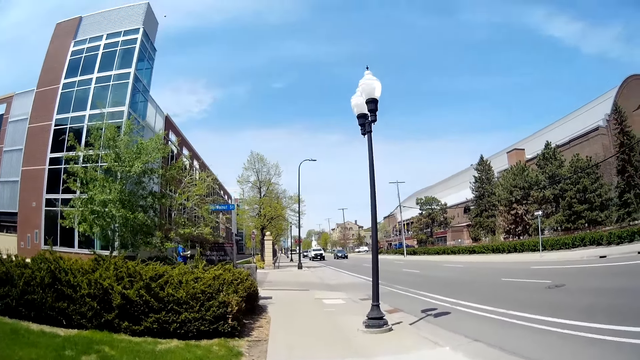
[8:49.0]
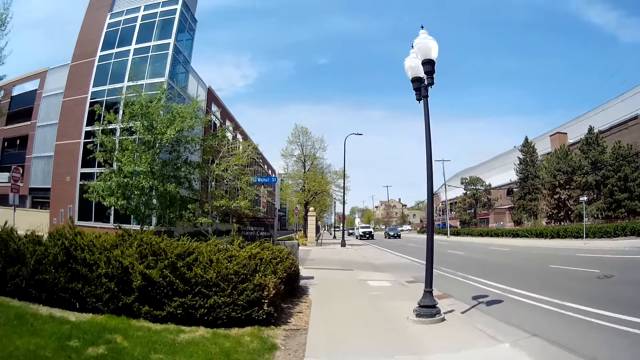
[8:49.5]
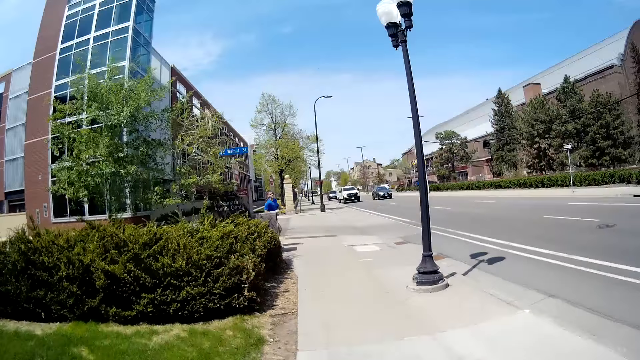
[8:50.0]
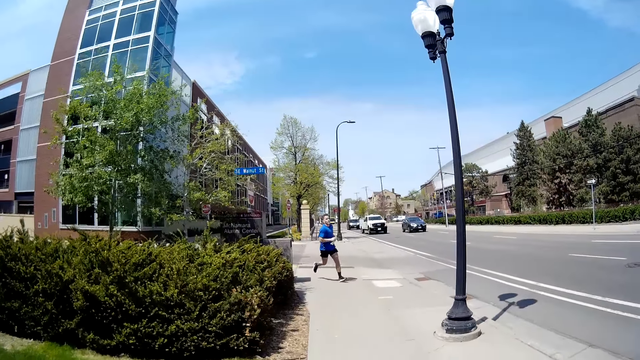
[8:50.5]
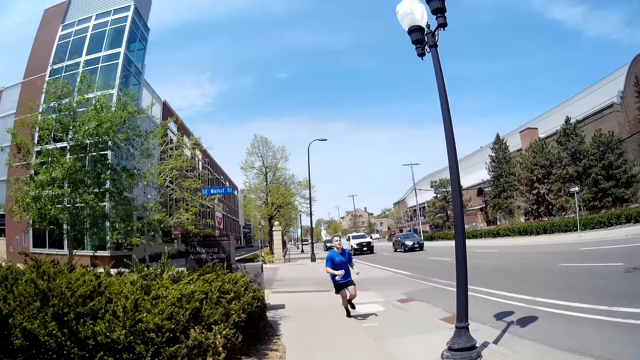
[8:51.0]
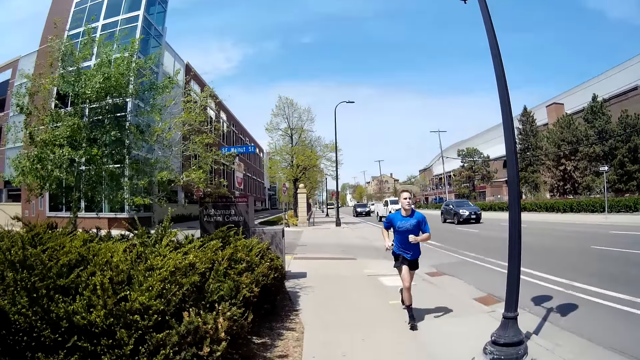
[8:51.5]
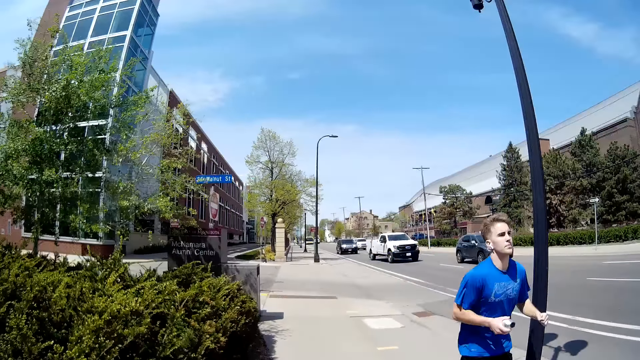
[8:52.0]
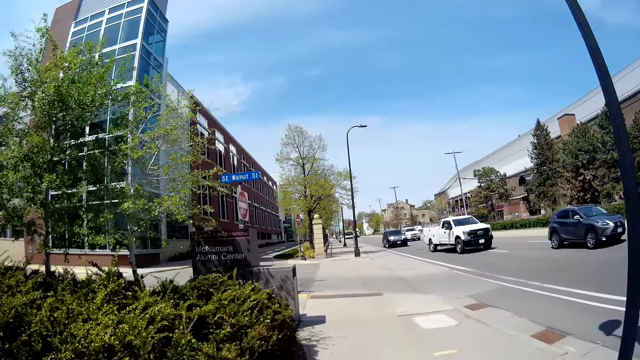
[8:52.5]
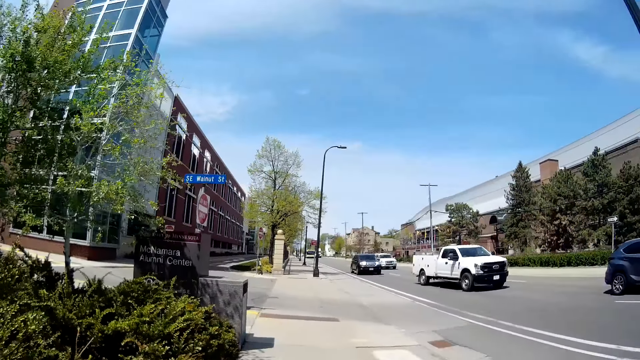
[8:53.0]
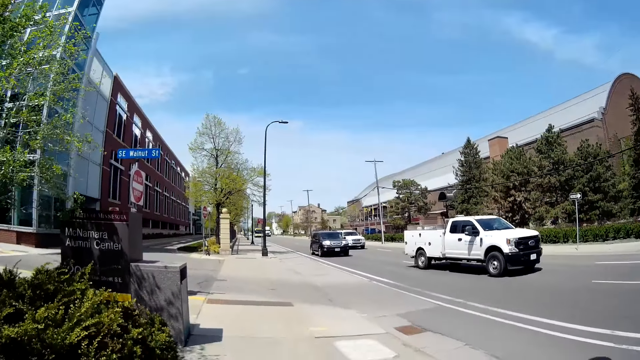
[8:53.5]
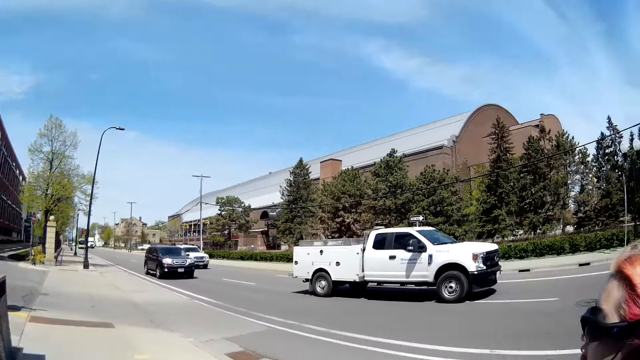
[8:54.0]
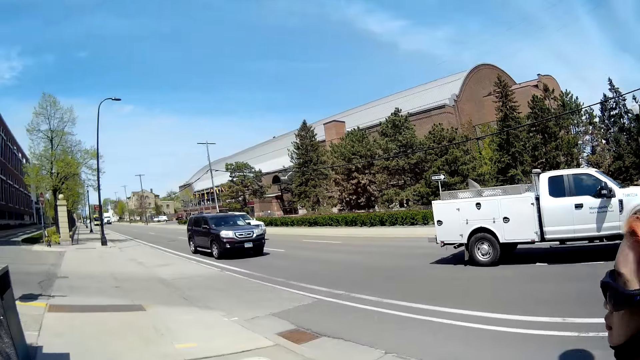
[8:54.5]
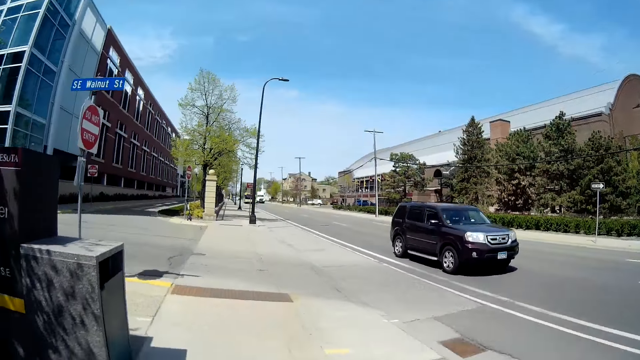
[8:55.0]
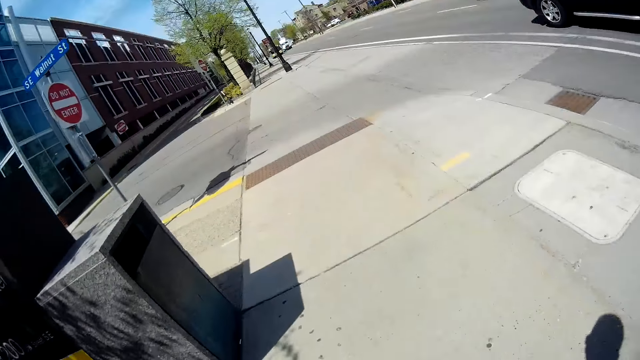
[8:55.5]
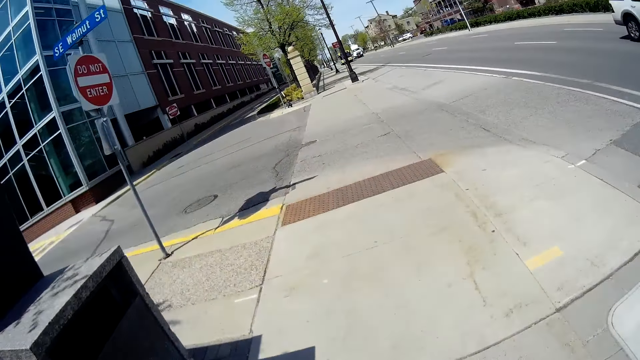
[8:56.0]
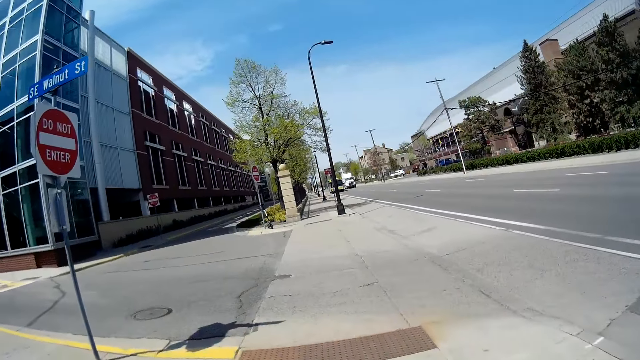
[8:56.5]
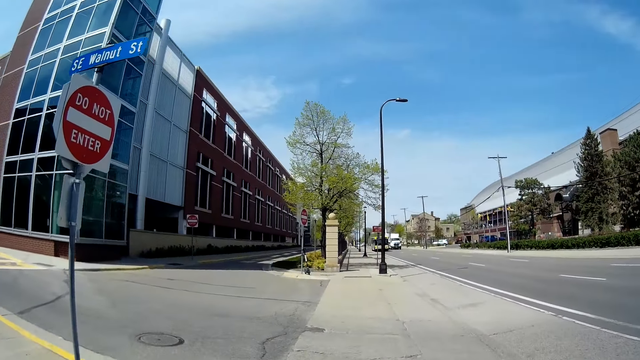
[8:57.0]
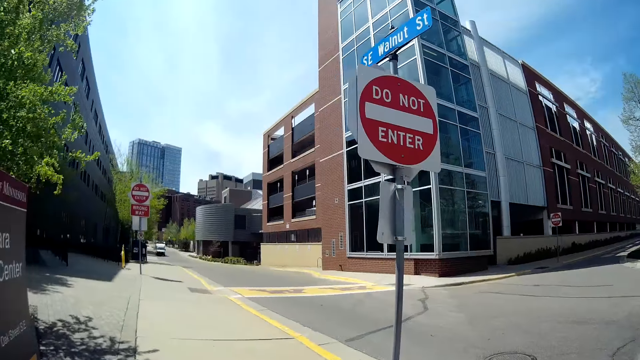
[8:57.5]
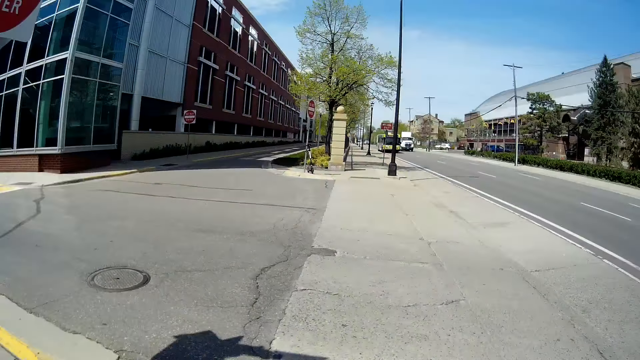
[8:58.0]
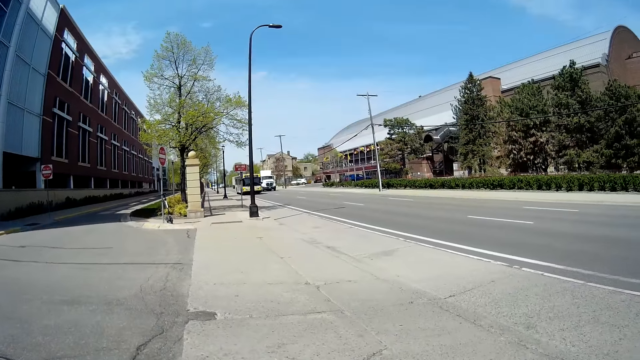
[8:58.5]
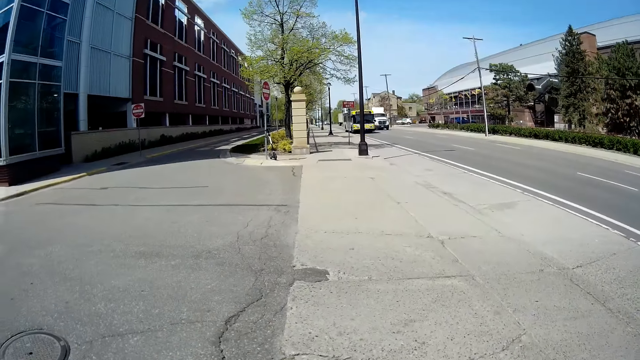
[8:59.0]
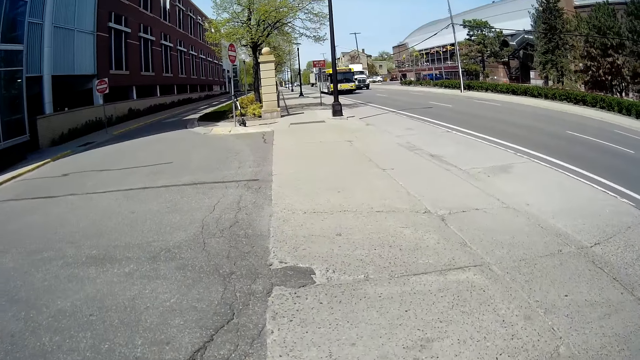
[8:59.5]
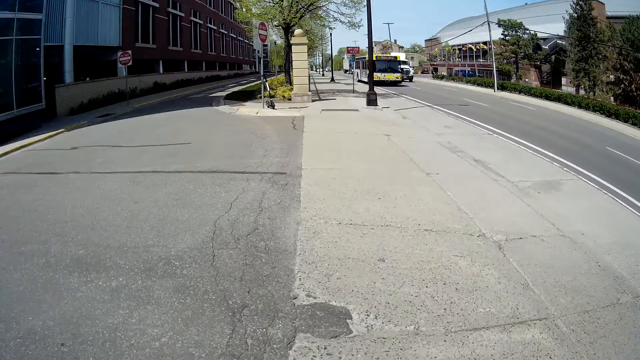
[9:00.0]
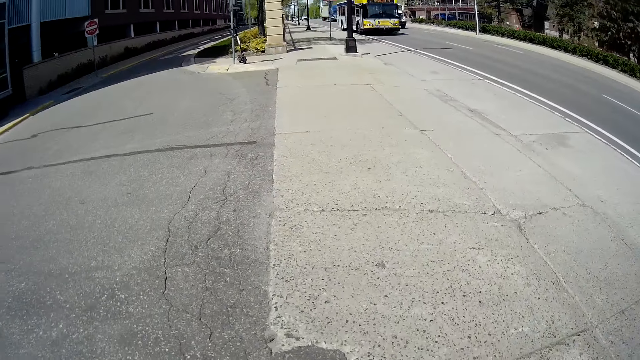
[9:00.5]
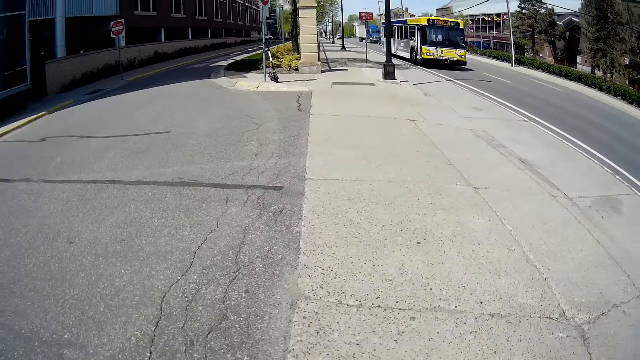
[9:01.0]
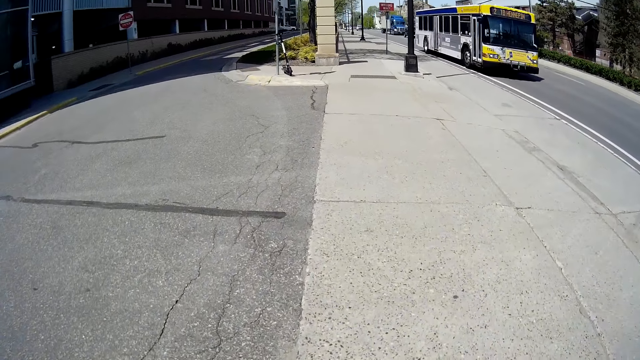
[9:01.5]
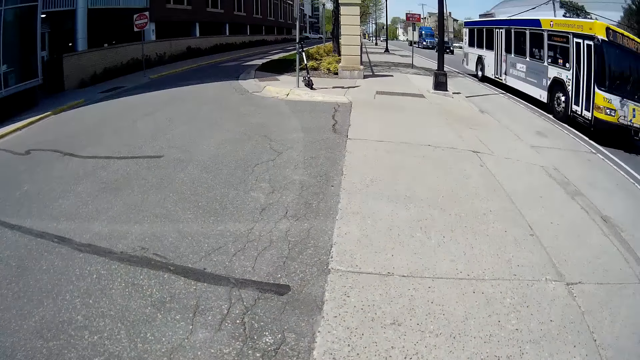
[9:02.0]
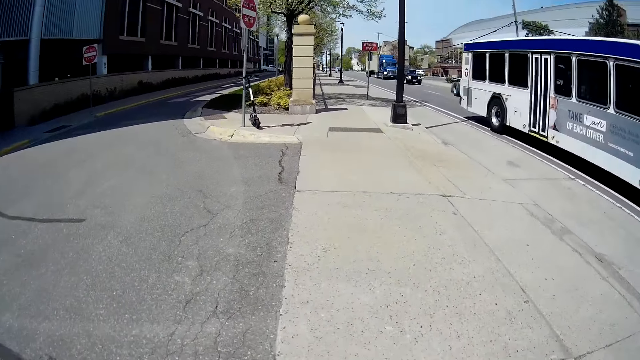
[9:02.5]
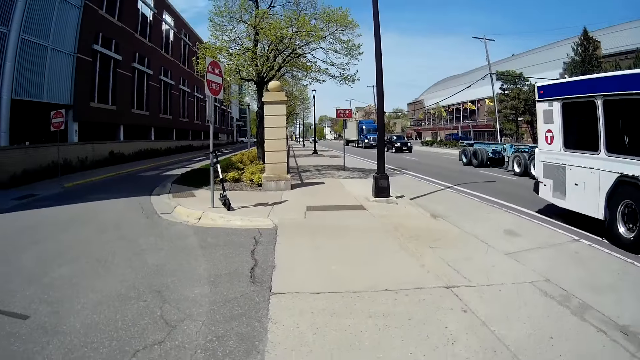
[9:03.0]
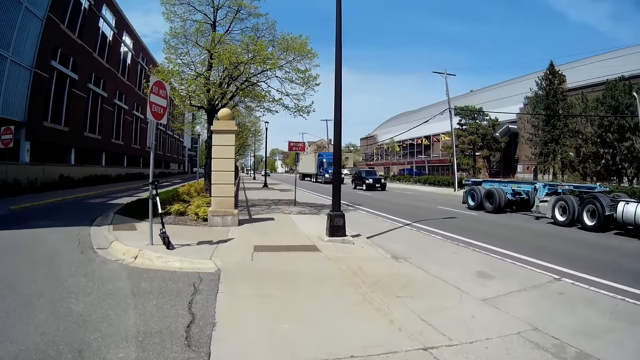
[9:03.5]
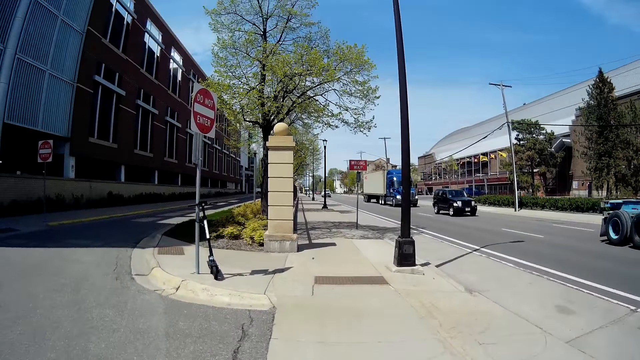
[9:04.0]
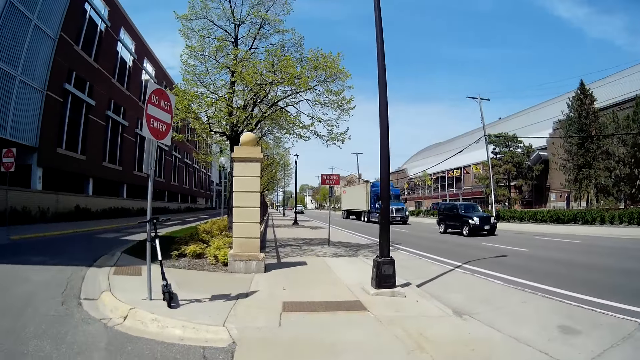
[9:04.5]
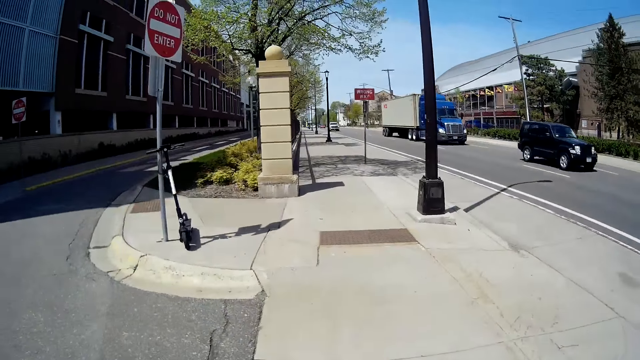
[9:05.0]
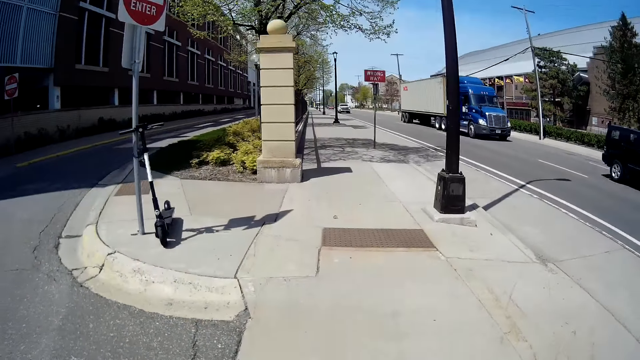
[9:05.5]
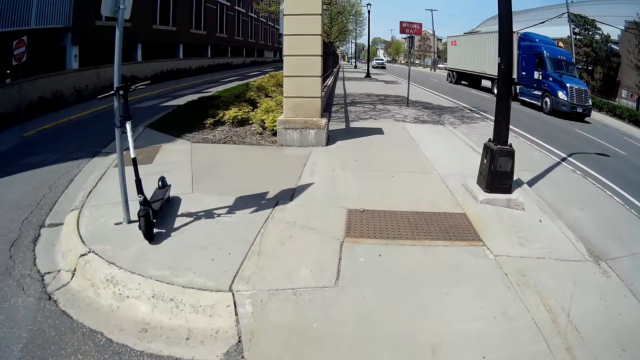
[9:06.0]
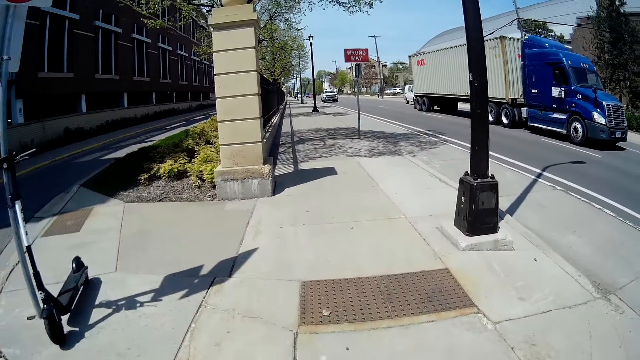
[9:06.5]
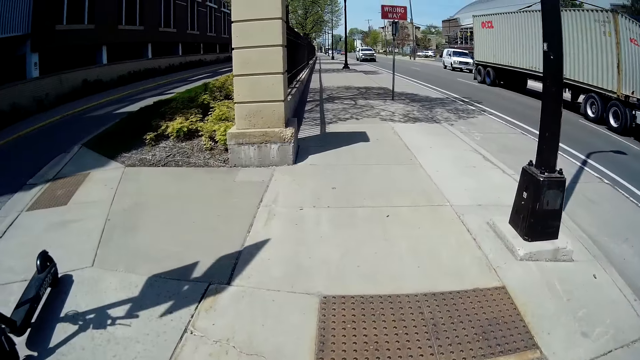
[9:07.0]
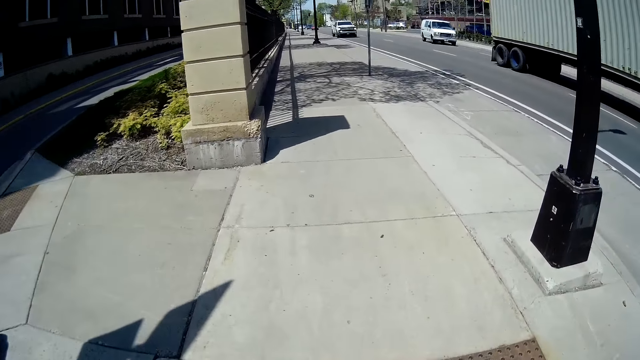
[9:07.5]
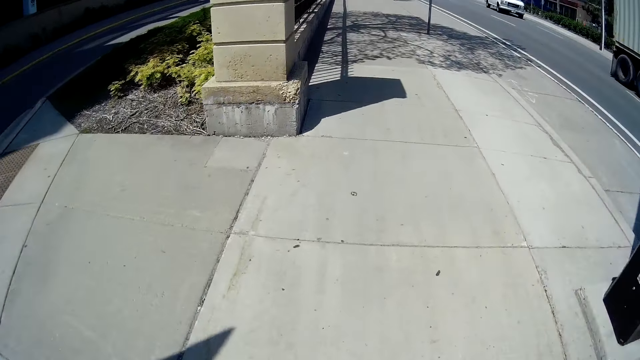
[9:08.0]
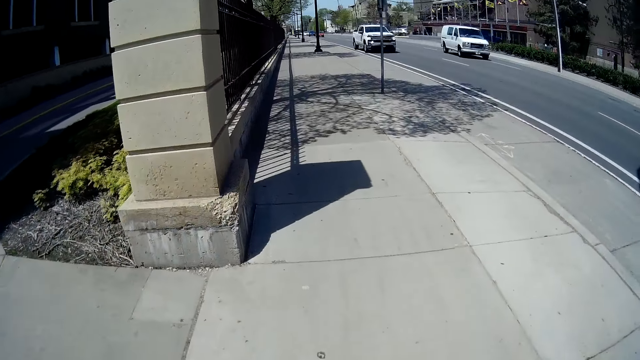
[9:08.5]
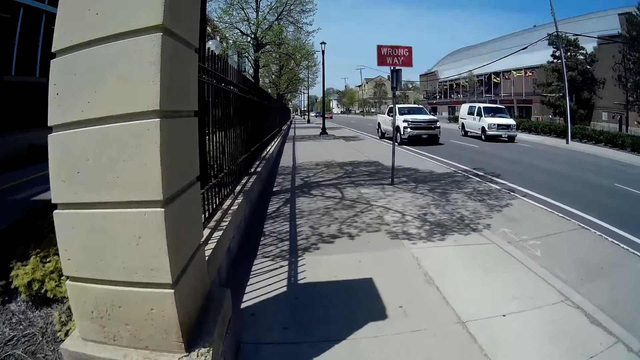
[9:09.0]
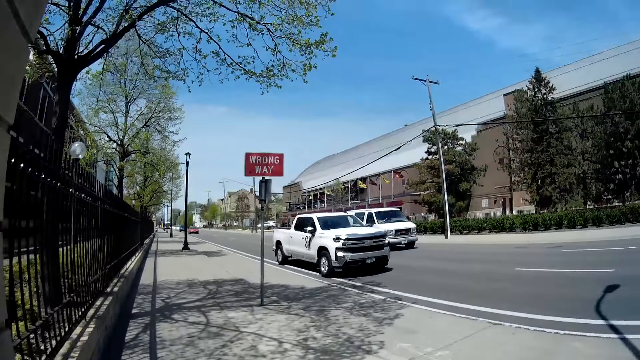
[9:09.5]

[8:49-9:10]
A man jogs past the camera wearer on the walk path. The camera wearer interacts with the woman. They look at a person. They look at the left side. They cross a road alongside the woman. They look forward. The woman interacts with the camera wearer.
